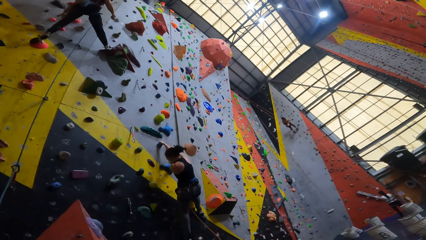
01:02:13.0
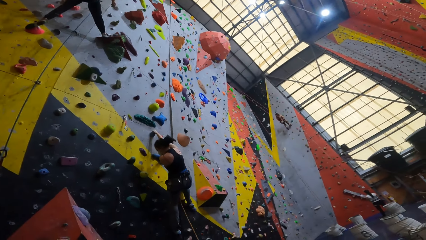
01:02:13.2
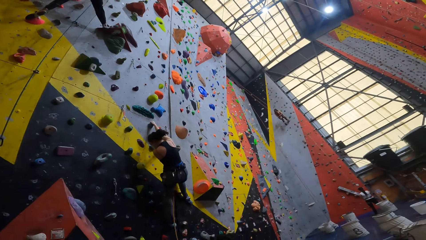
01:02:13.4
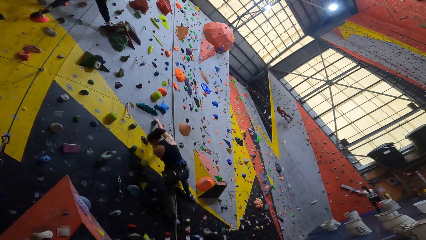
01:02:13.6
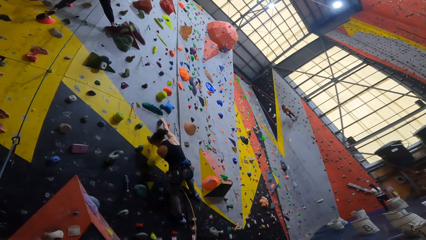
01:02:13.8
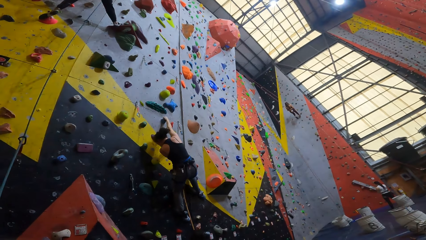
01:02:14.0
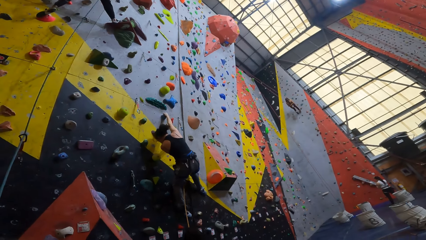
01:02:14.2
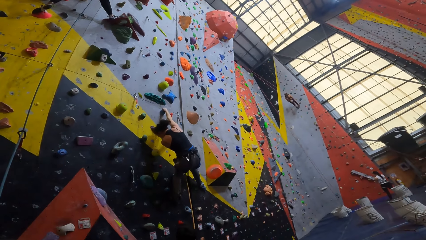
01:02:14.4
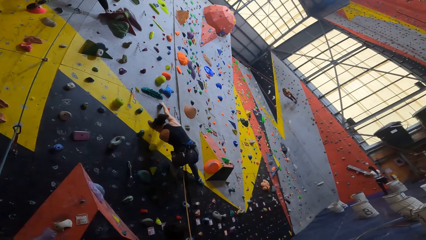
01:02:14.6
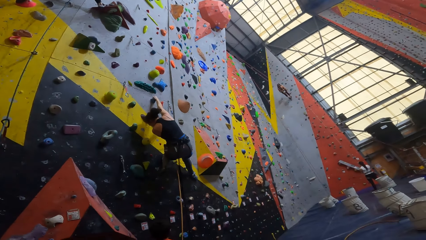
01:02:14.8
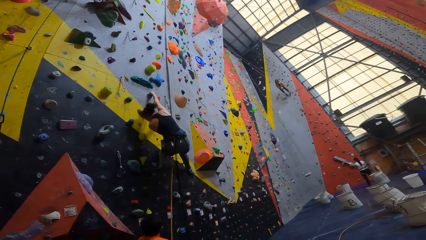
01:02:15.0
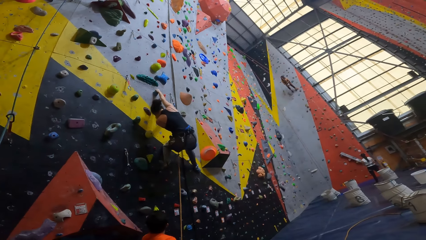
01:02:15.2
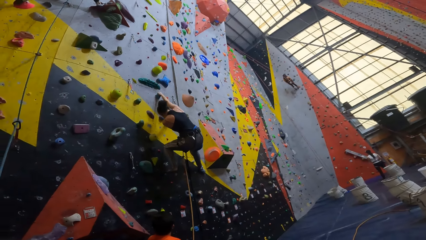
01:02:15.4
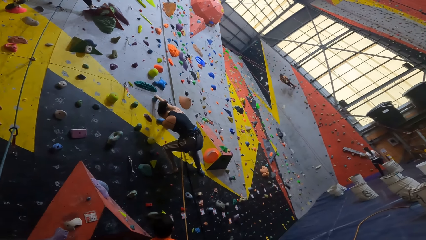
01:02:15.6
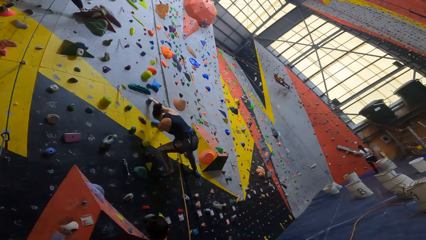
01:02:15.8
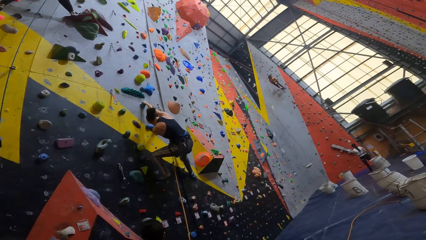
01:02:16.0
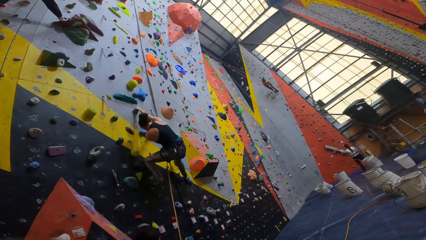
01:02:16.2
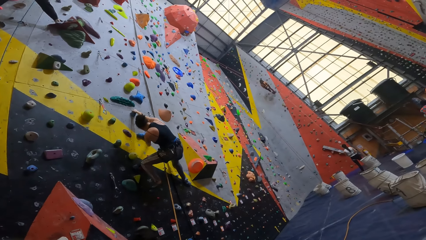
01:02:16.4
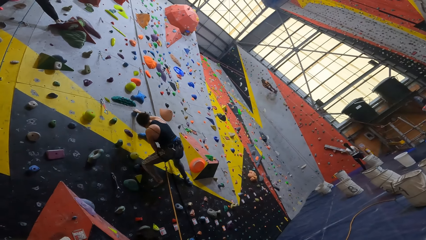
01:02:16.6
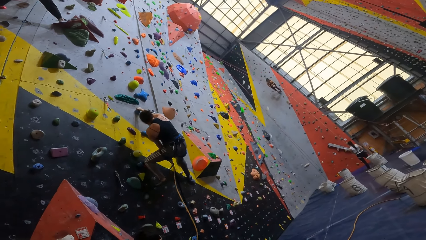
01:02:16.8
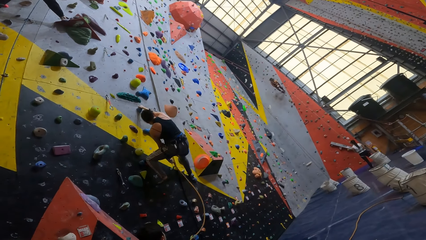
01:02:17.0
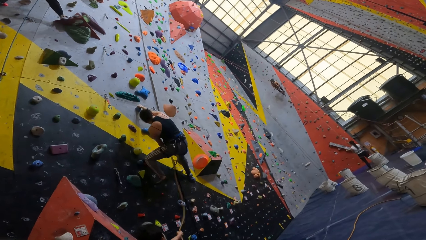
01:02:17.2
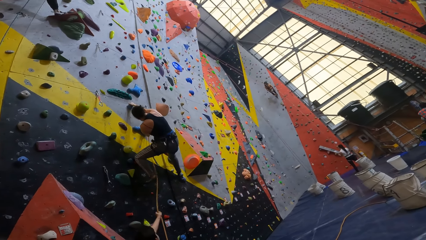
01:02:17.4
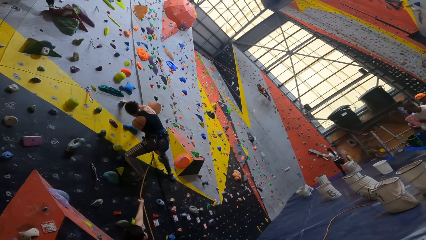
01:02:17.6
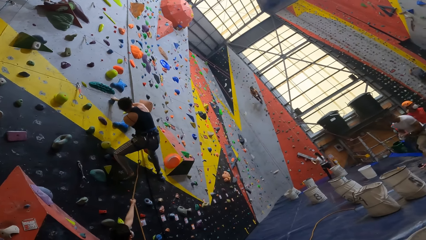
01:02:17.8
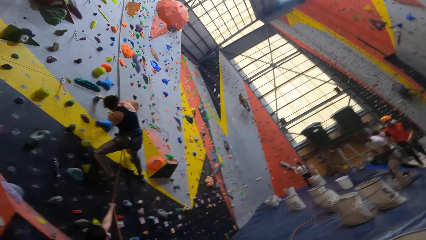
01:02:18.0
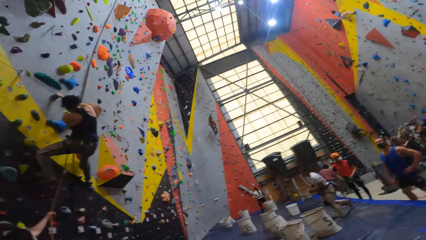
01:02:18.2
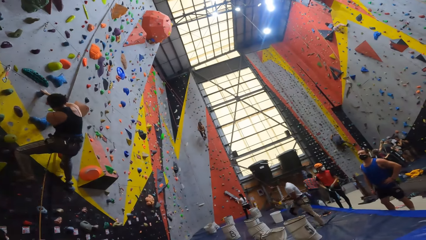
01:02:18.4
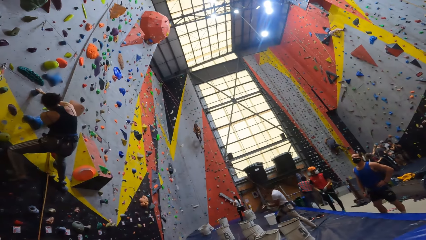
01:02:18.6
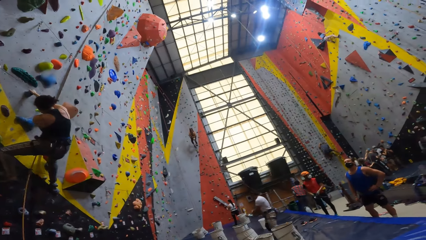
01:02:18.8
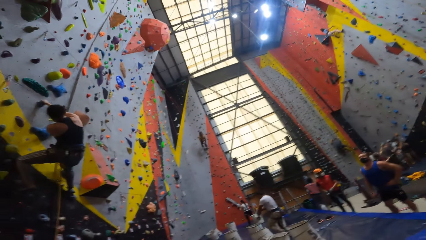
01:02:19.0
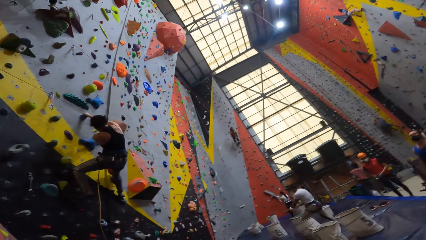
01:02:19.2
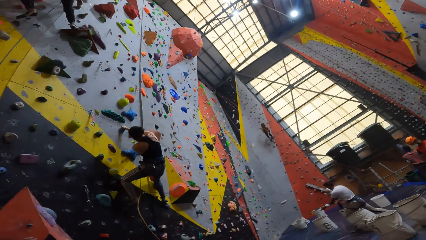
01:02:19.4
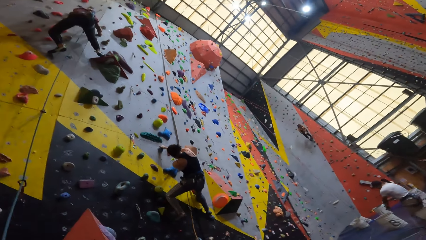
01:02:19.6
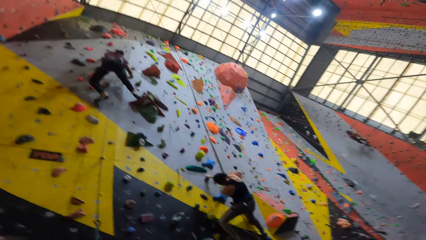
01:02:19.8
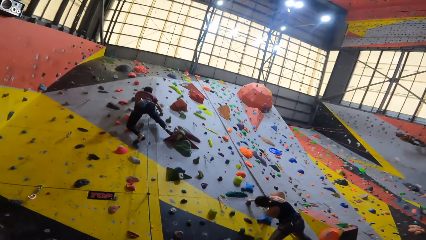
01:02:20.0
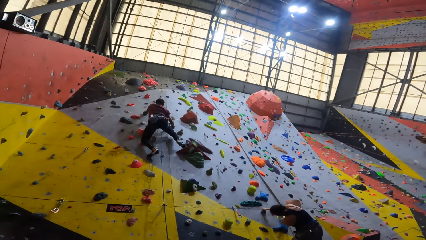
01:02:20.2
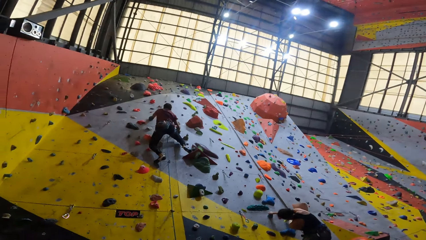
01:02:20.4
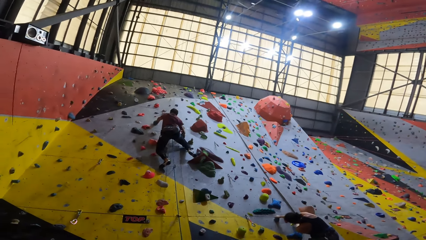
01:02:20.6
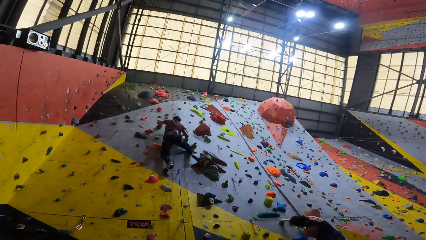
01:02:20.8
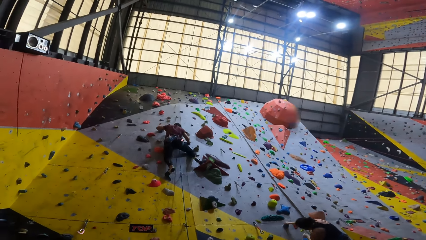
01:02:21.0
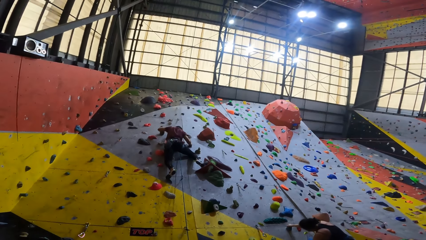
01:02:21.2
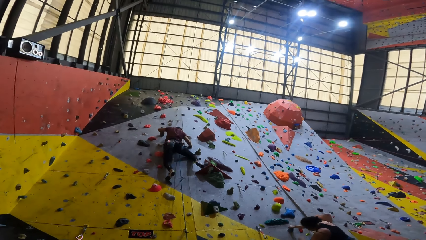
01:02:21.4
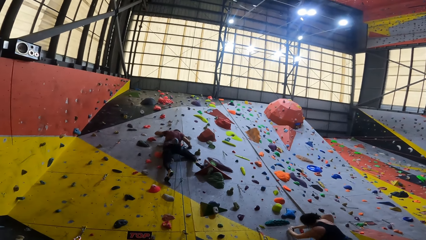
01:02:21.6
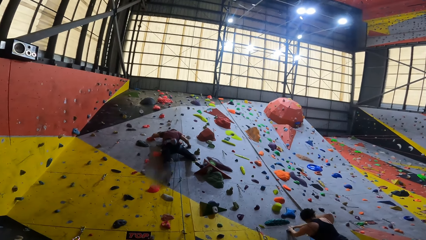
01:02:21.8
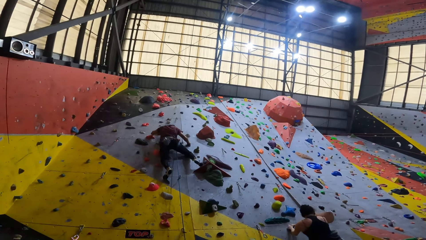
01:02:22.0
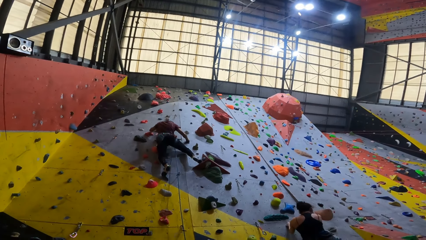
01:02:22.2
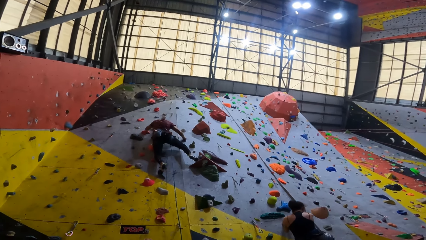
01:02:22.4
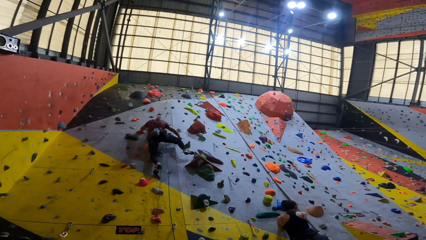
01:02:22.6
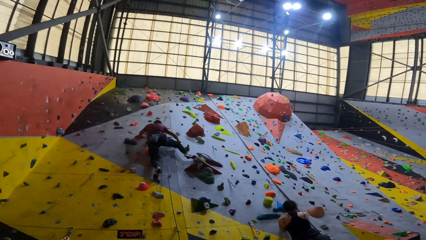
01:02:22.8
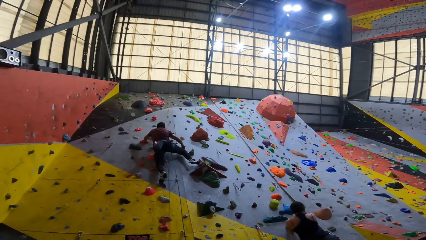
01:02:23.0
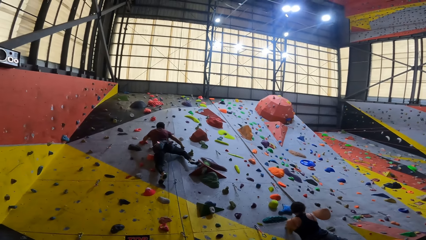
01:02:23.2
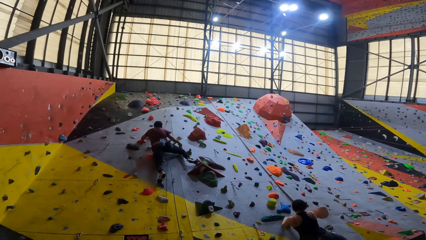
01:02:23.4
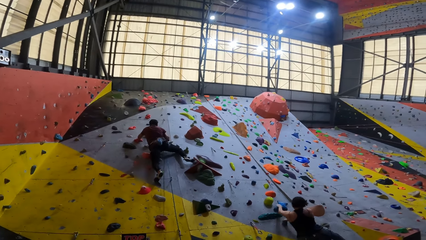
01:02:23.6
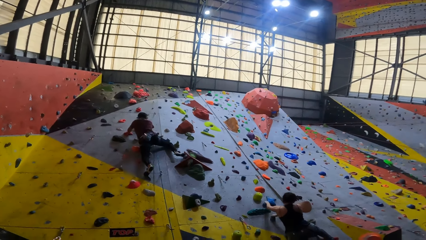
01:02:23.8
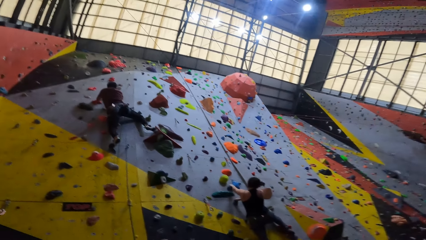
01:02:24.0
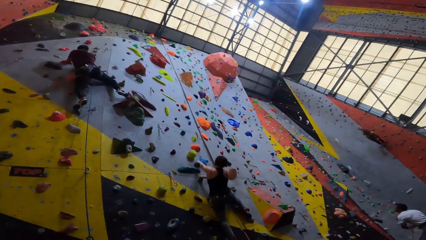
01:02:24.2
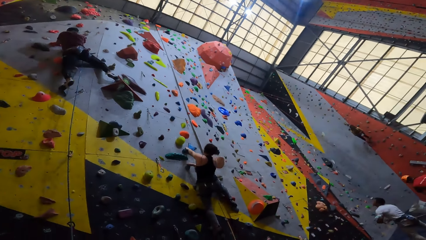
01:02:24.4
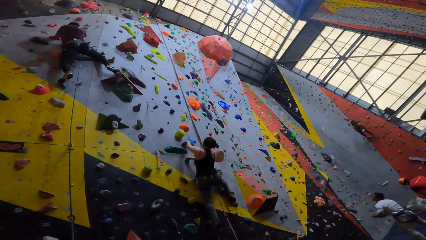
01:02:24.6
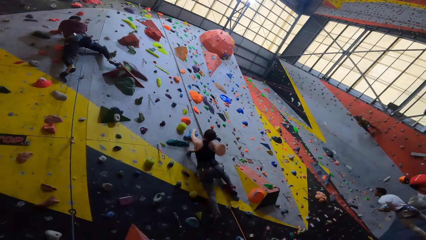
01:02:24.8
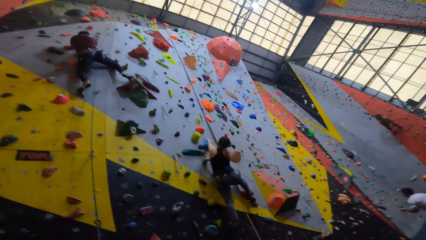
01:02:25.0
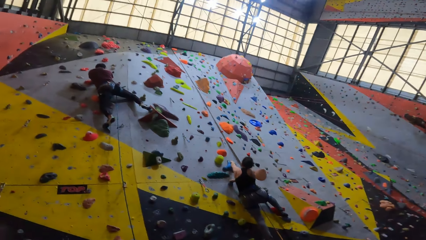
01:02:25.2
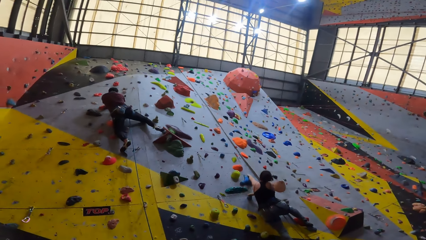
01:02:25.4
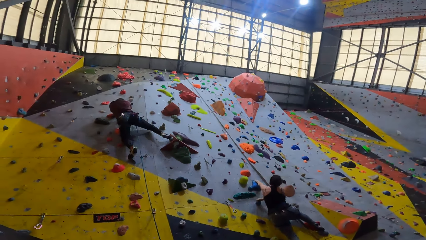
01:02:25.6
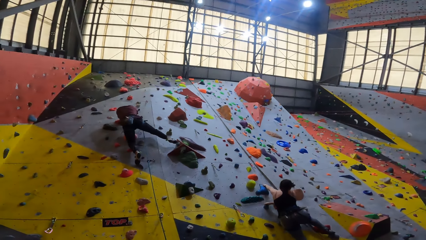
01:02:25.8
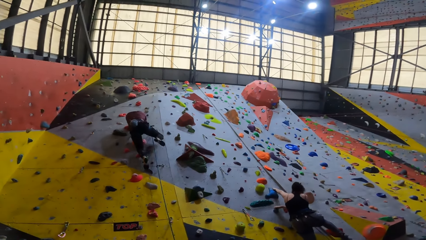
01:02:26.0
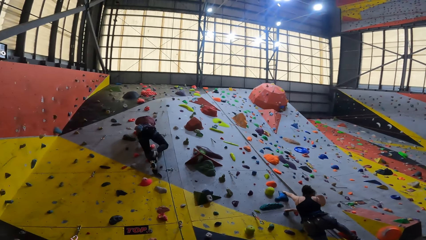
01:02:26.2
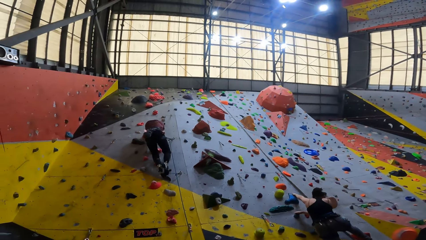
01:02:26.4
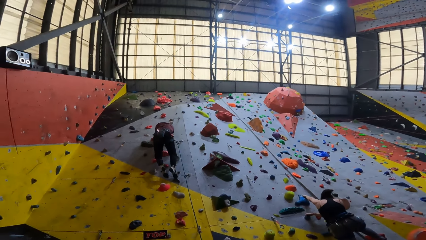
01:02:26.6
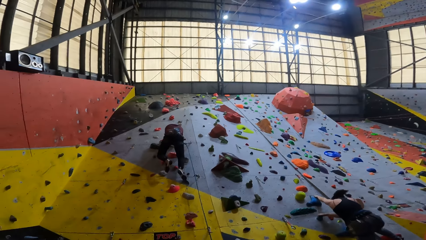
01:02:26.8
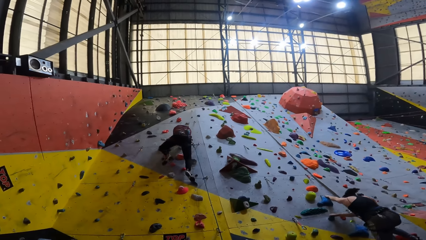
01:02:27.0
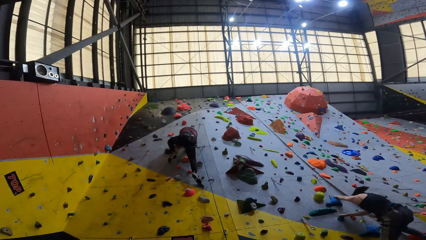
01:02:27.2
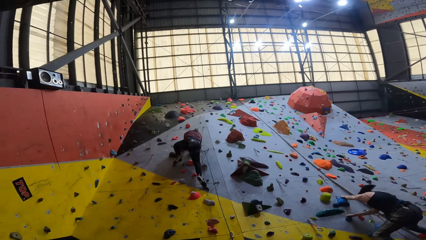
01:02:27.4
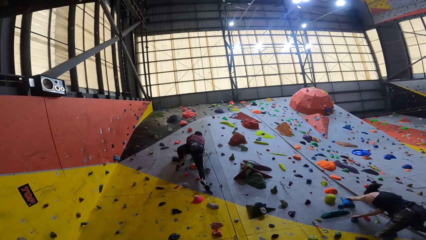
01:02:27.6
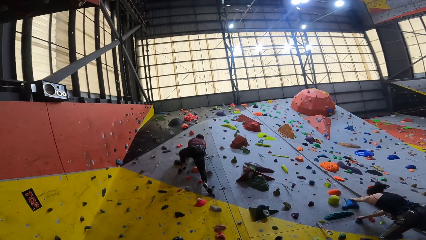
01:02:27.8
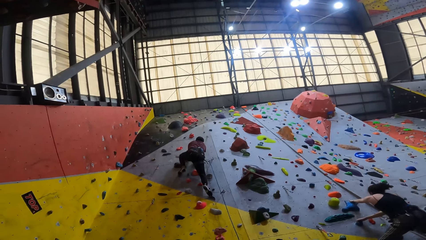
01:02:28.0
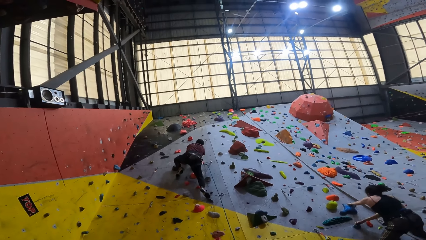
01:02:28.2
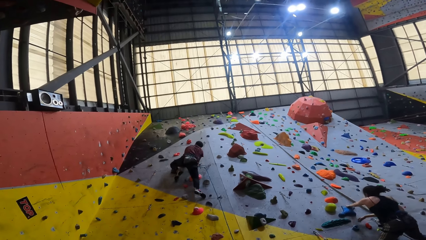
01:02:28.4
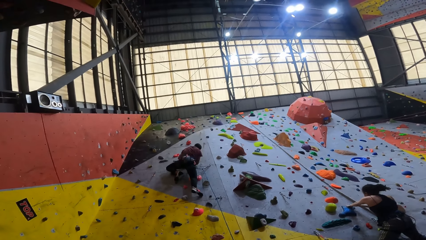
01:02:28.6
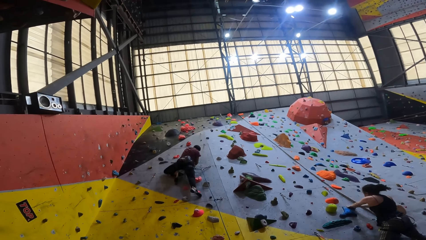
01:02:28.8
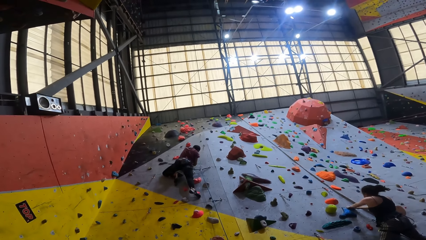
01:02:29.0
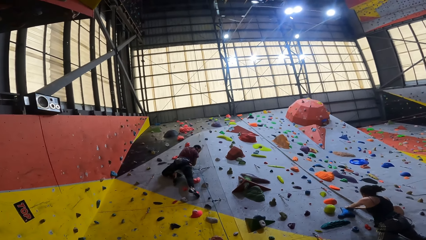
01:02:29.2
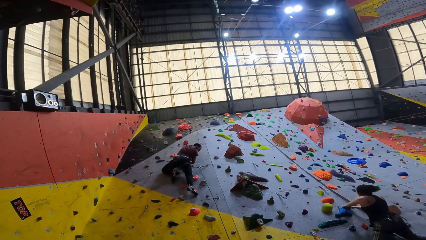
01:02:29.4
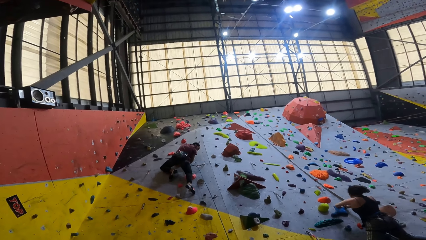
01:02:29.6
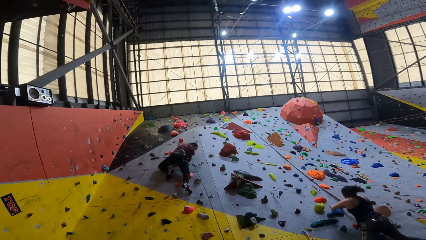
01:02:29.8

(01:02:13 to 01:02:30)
The camera wearer looks at a woman. They look around. They look at the woman. They look around.
